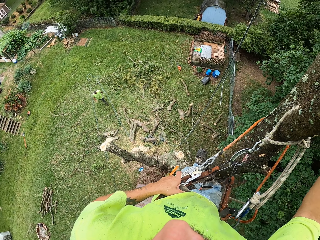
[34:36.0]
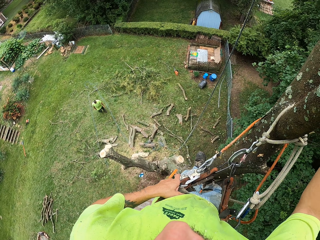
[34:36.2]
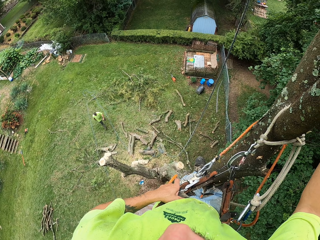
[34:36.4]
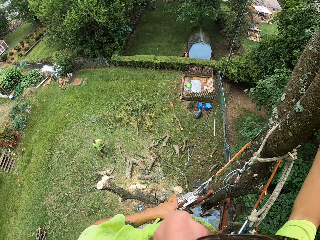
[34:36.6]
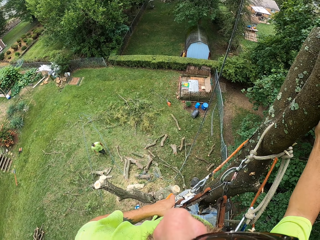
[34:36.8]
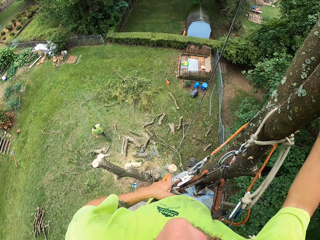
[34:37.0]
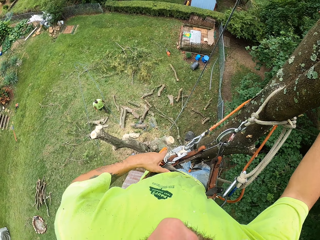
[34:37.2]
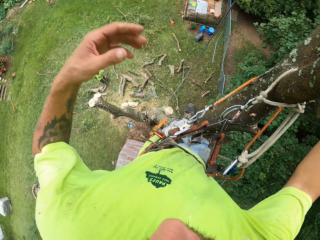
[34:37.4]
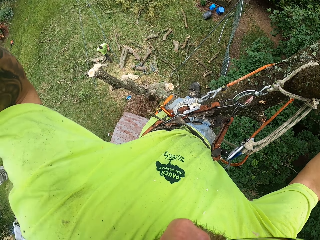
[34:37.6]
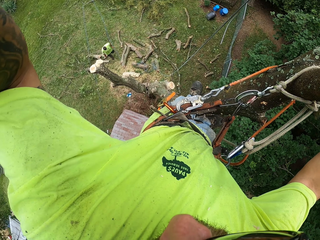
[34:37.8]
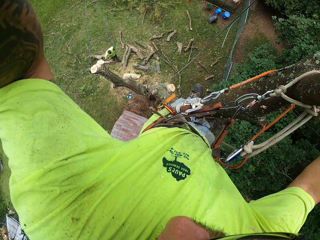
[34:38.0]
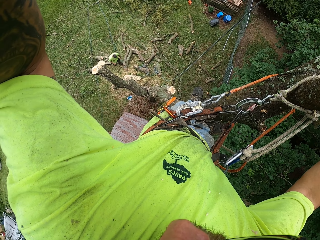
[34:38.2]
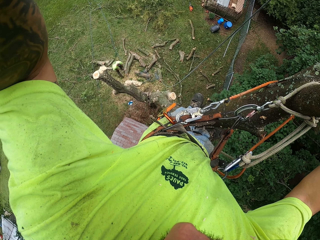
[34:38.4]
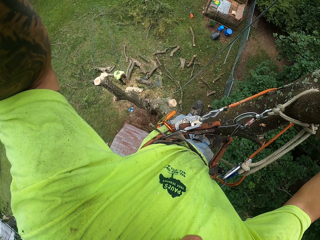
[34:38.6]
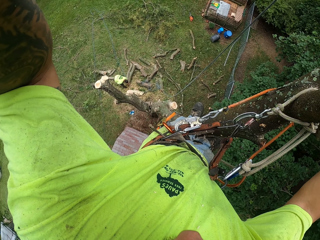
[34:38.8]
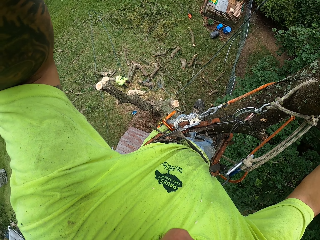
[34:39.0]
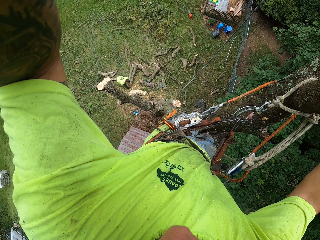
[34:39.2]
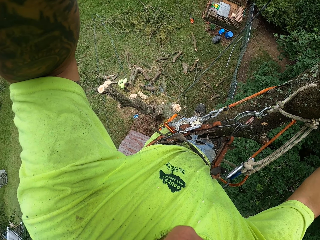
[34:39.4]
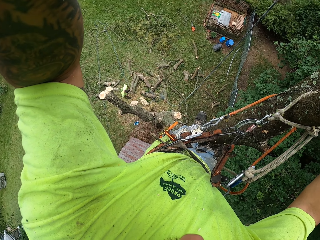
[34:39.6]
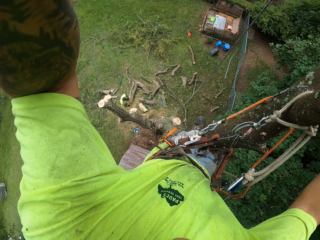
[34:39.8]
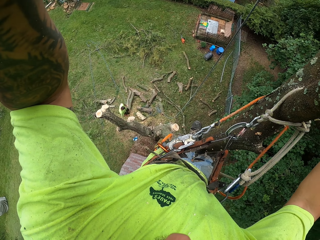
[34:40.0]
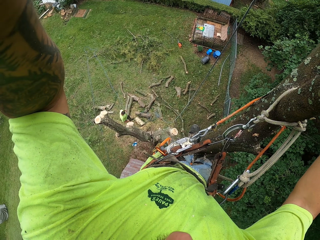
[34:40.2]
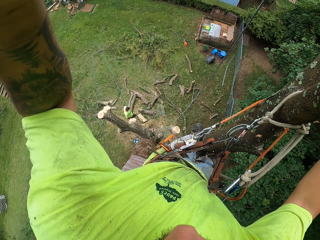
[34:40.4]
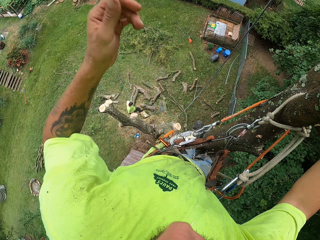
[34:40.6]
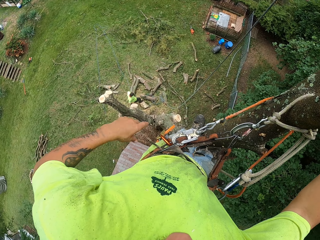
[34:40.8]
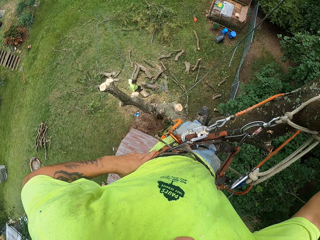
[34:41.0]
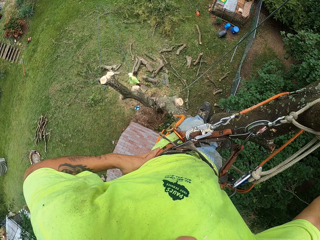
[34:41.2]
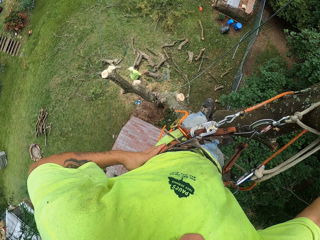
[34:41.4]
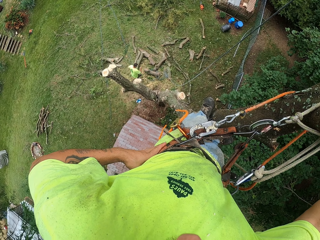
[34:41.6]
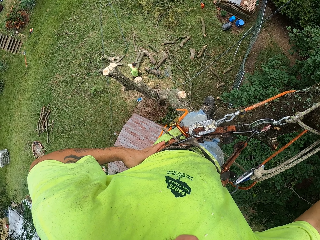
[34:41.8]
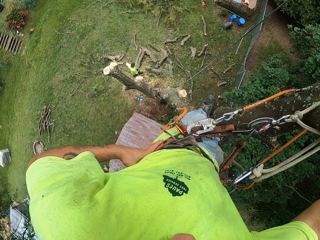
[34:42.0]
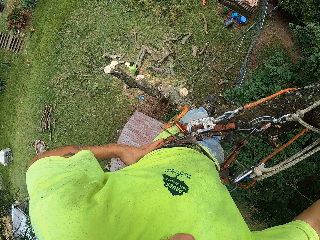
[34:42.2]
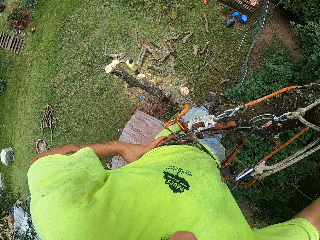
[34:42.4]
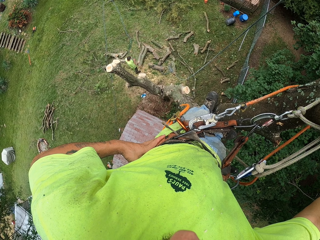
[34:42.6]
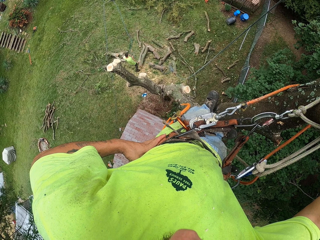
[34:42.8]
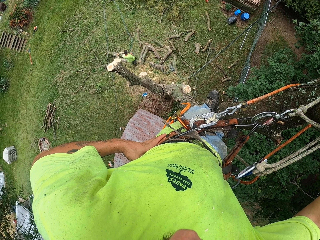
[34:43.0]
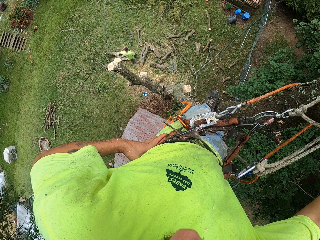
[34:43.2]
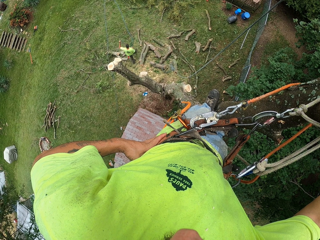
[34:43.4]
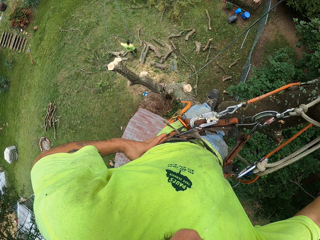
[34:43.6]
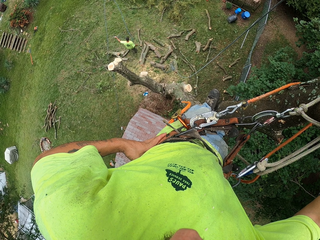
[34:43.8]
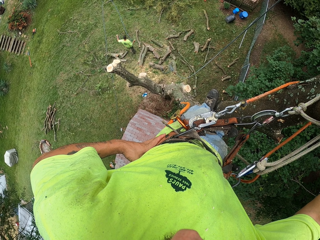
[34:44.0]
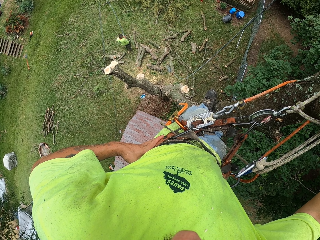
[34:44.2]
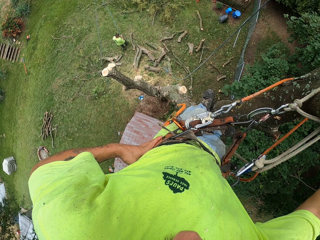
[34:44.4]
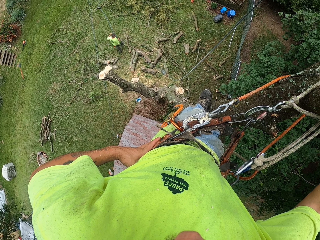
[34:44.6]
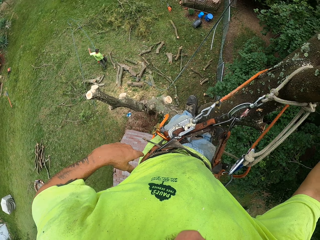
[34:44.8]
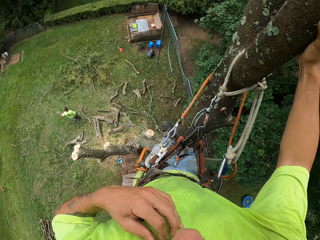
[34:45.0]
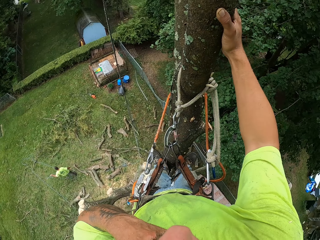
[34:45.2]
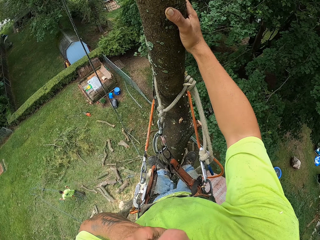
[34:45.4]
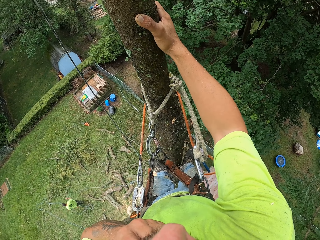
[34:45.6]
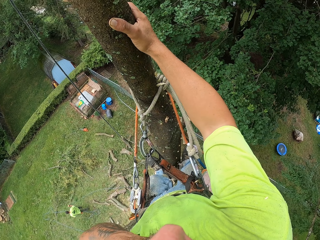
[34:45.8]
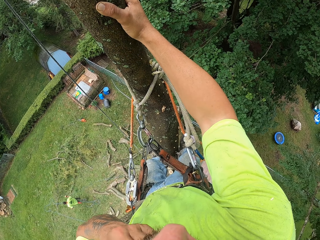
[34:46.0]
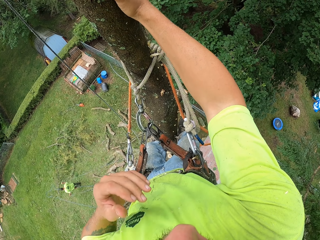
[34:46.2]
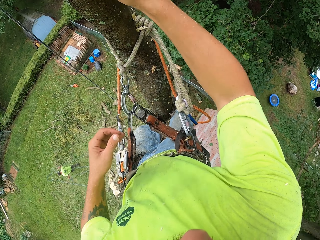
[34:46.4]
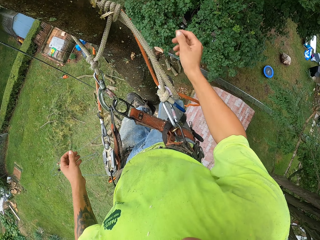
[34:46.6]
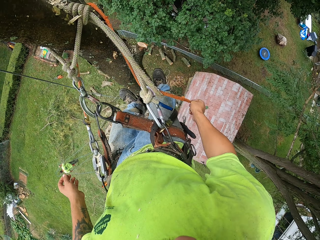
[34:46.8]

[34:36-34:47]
The camera wearer adjusts a camera on his head with his left hand. He touches his face with his left hand.

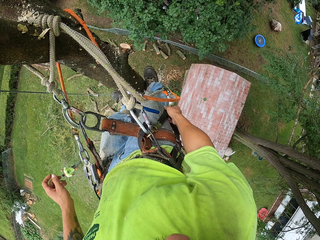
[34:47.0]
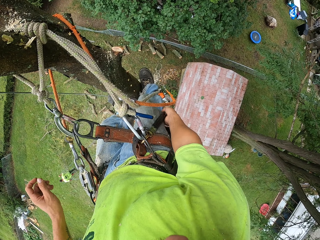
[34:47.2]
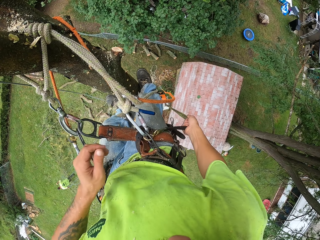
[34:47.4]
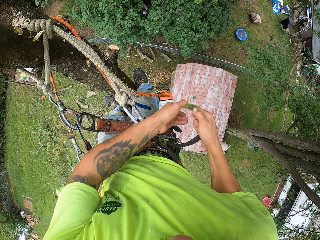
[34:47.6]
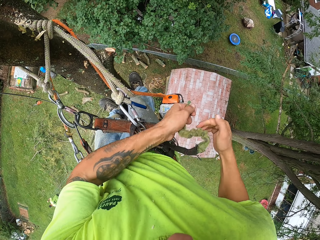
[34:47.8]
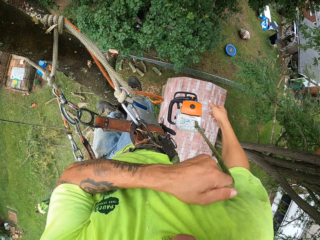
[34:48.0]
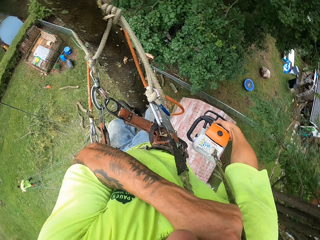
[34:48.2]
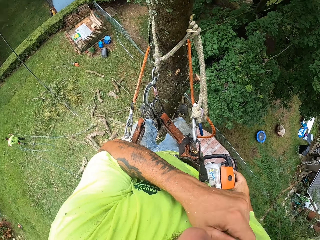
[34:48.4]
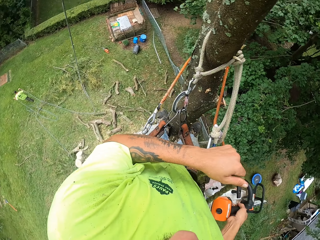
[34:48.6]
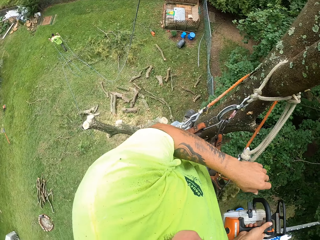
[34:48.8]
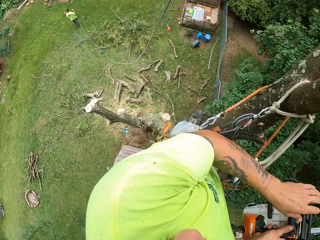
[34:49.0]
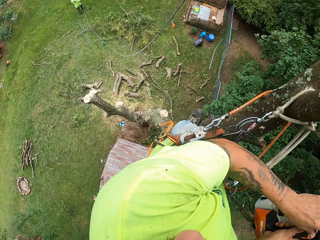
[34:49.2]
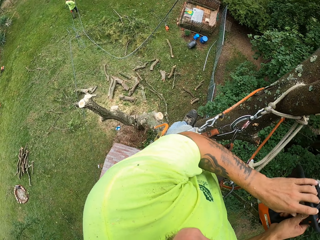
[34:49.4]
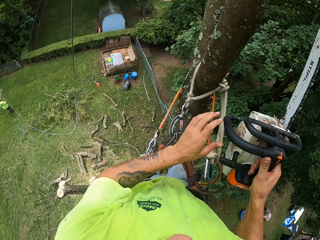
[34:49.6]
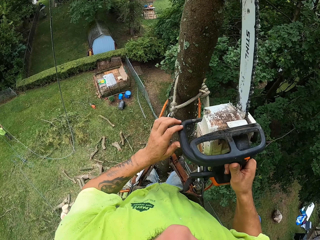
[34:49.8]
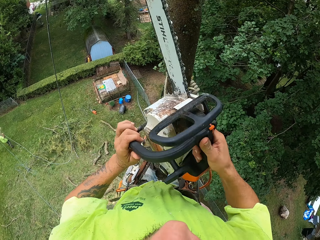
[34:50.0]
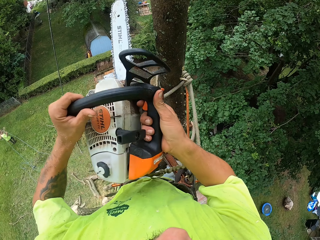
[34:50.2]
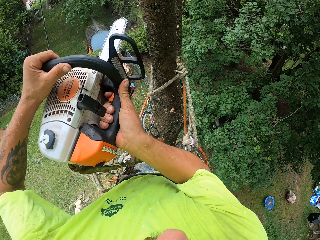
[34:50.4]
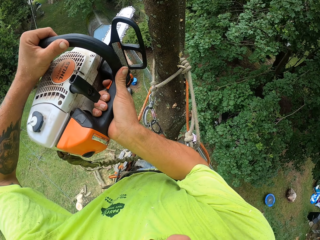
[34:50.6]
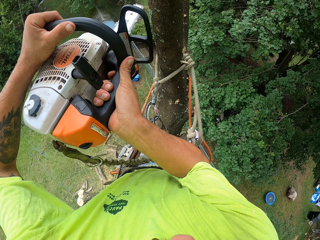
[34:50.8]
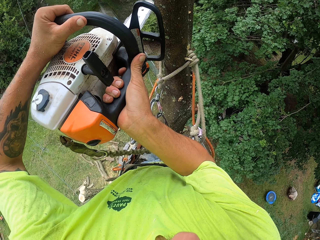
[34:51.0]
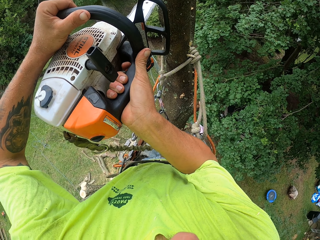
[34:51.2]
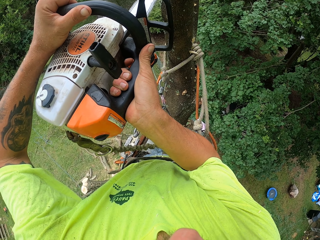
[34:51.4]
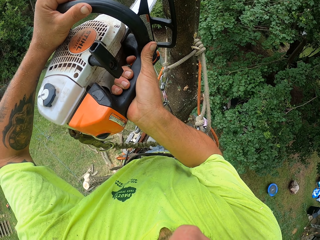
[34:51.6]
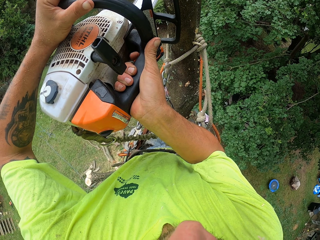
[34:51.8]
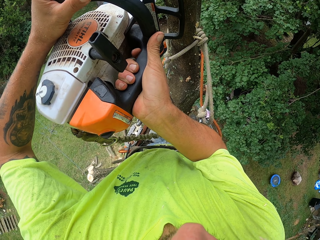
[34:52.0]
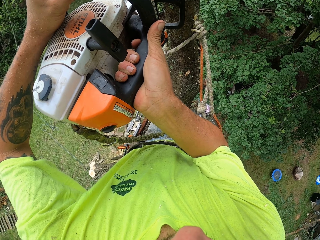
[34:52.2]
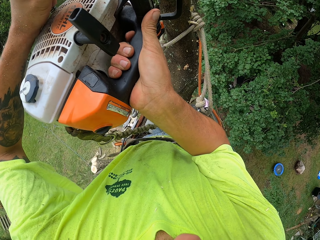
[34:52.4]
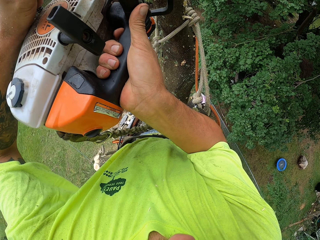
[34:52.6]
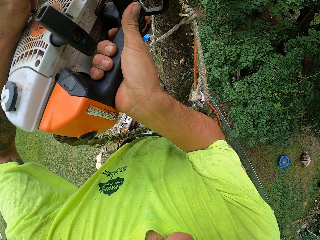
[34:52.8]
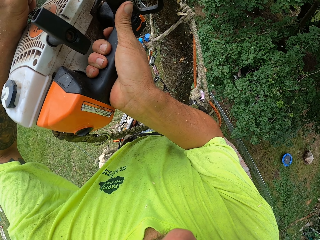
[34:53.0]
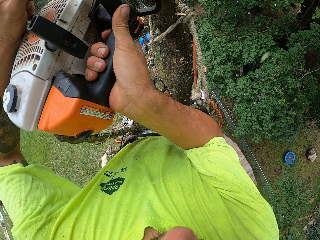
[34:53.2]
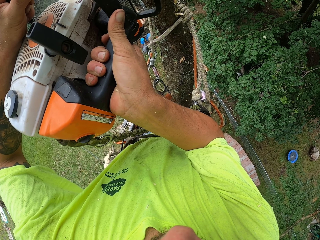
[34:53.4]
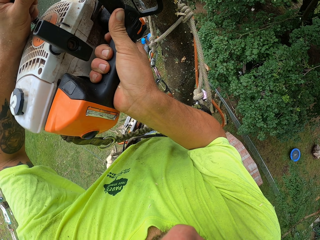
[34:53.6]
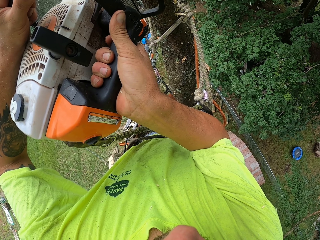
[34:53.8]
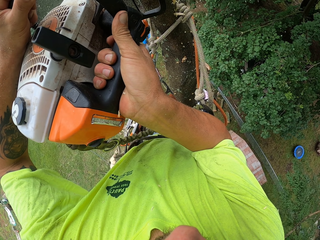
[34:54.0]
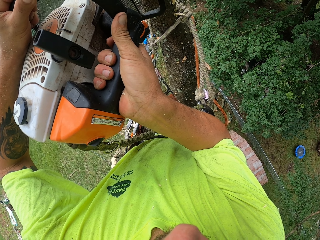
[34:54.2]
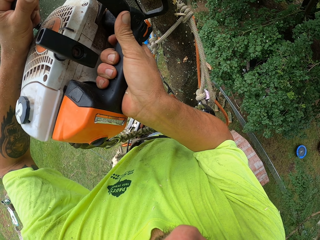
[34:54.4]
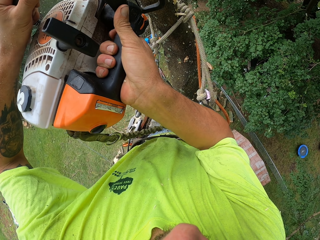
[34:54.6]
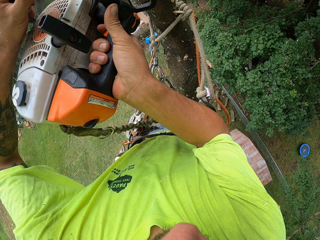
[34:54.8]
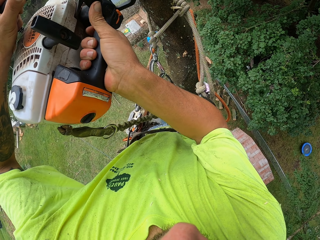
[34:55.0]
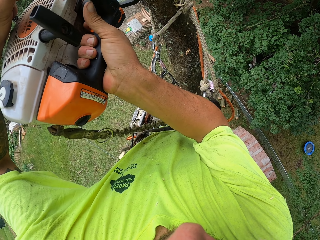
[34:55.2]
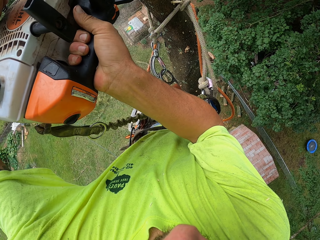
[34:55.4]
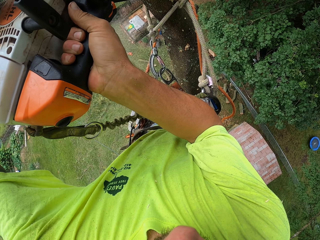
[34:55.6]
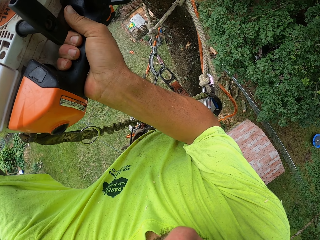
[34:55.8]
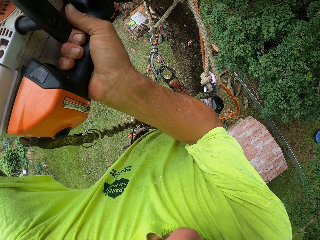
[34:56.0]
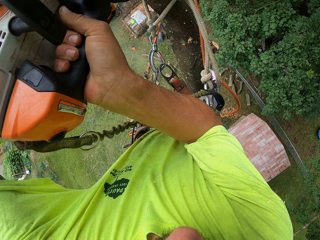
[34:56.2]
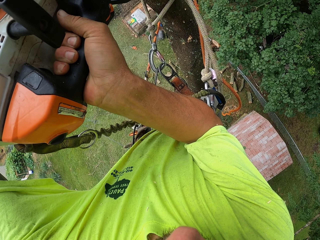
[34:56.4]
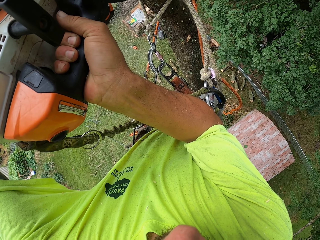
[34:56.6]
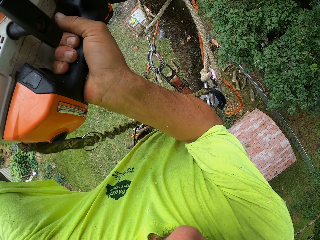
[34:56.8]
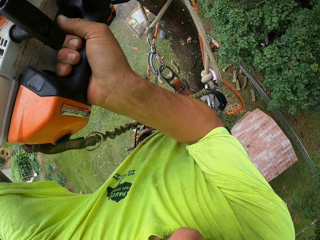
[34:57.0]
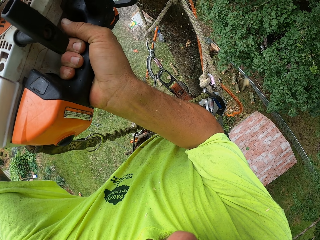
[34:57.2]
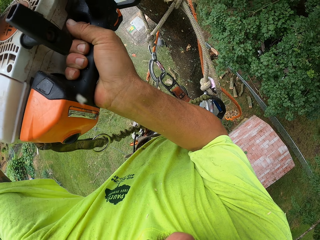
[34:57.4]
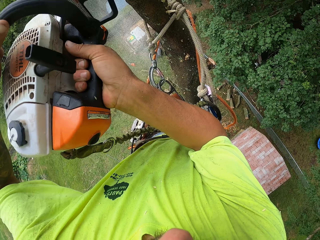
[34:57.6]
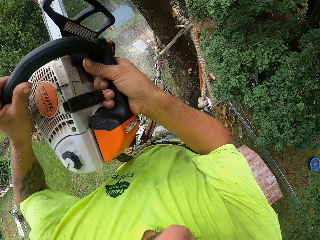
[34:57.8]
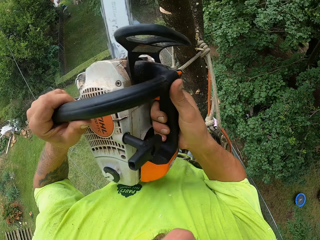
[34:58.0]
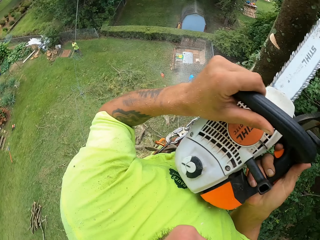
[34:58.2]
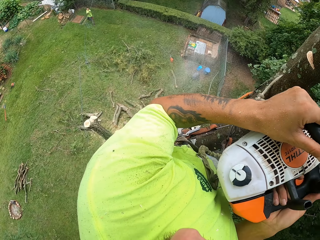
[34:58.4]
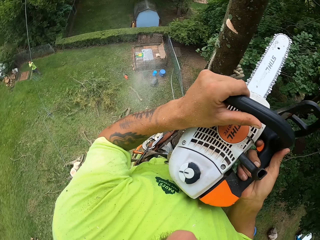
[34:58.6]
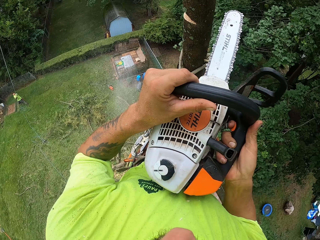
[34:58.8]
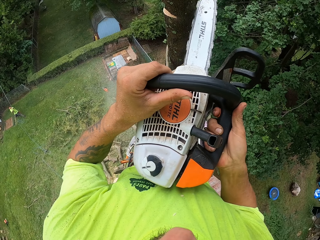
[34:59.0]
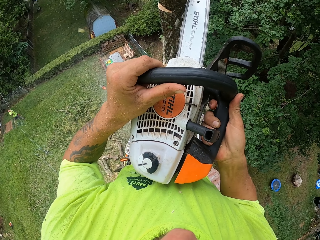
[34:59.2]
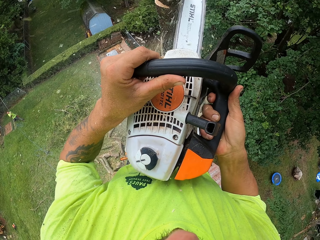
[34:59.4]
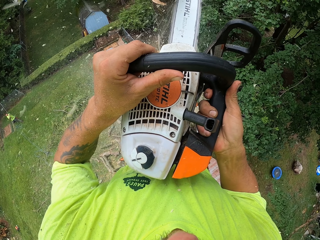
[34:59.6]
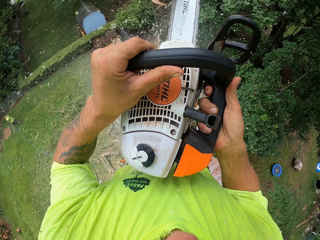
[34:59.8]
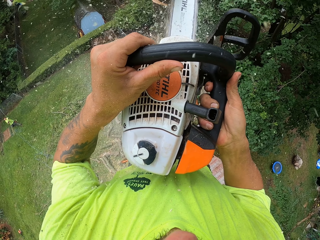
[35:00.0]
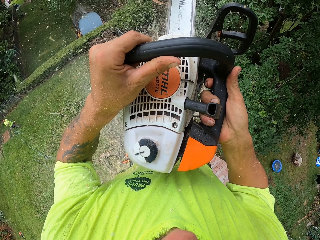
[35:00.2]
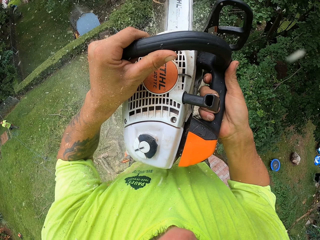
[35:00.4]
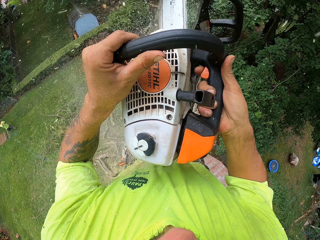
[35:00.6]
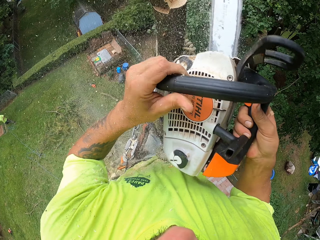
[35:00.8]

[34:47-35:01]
The camera wearer pulls the chainsaw up with the rope with both hands. He holds the chainsaw with both hands. He cuts a branch from the tree with the chainsaw in his hands. He cuts off the branch from the tree with the chainsaw in his hands.
